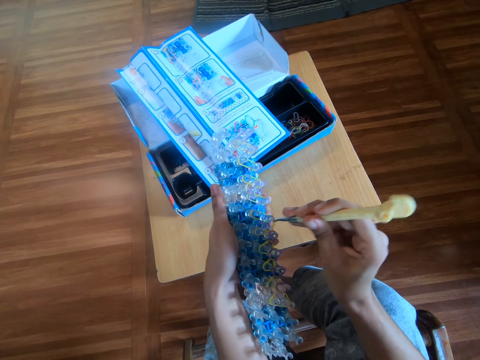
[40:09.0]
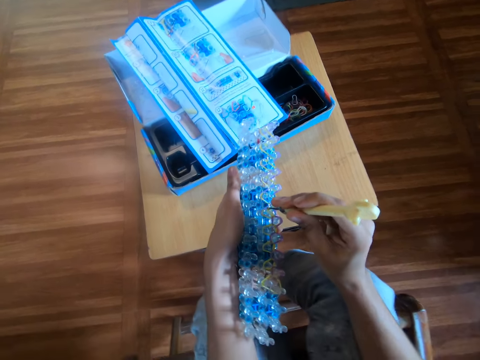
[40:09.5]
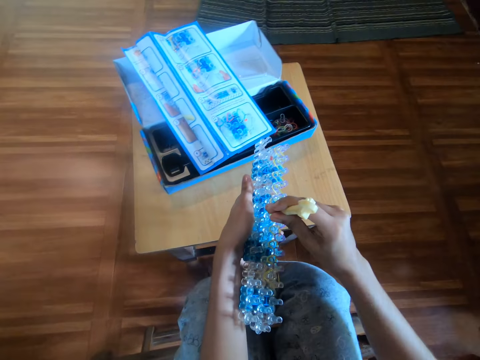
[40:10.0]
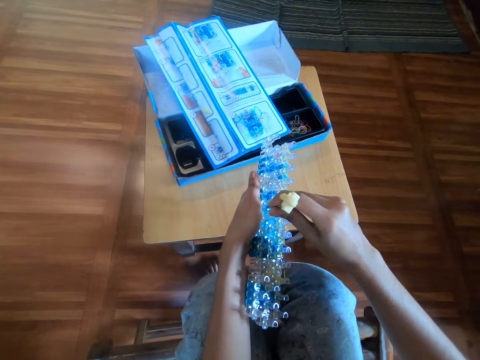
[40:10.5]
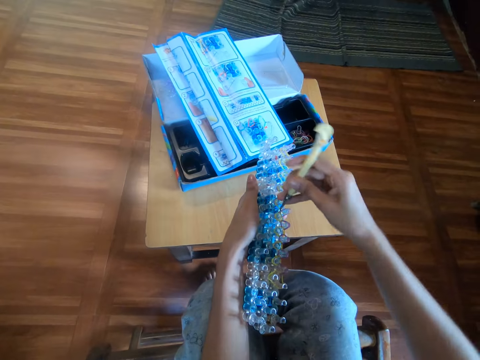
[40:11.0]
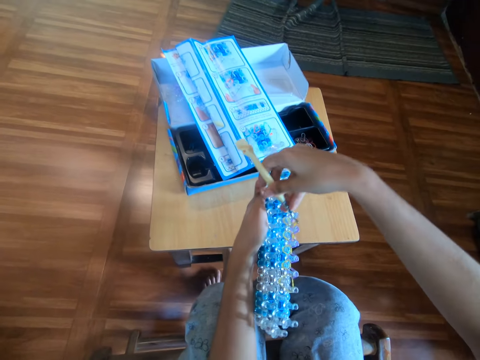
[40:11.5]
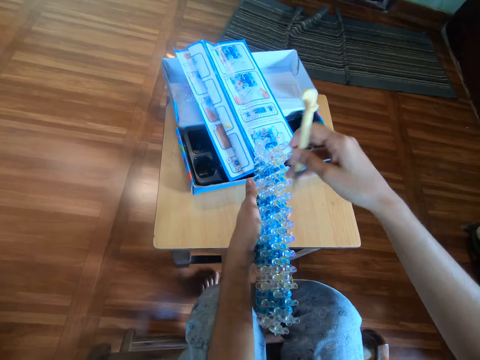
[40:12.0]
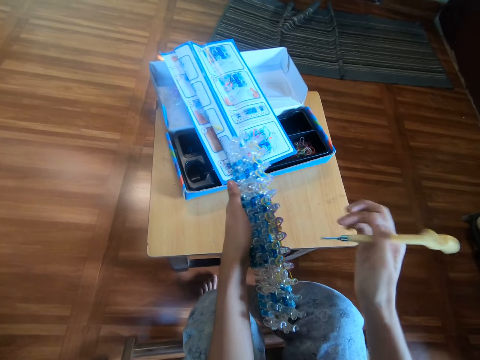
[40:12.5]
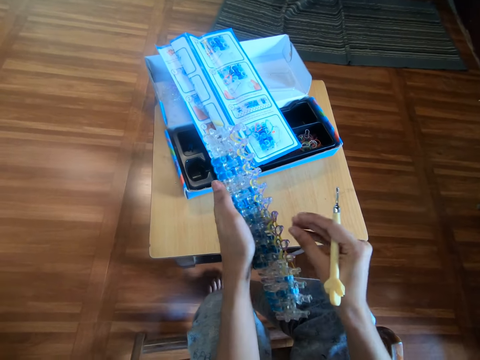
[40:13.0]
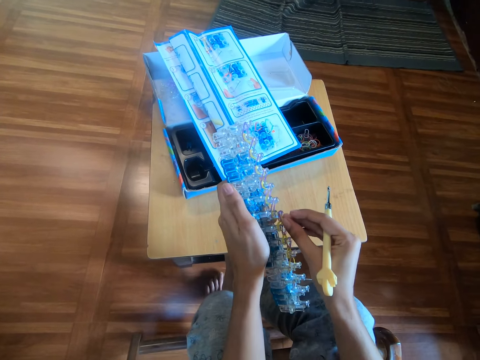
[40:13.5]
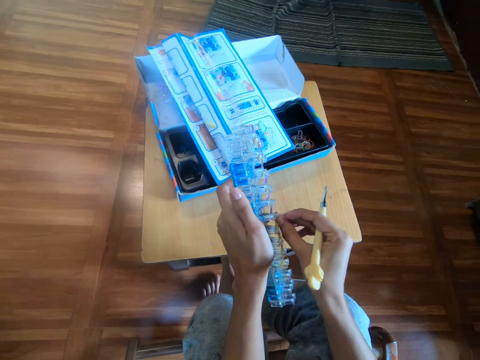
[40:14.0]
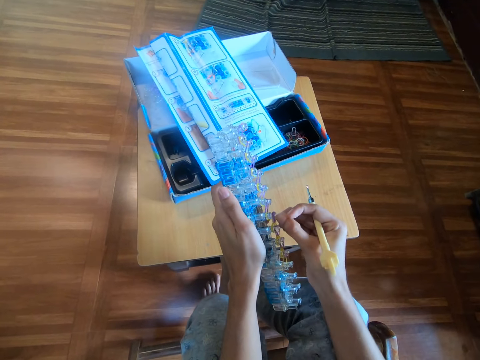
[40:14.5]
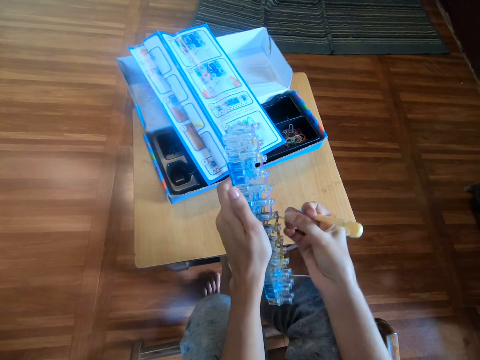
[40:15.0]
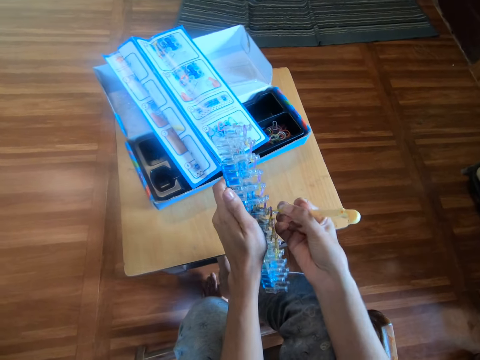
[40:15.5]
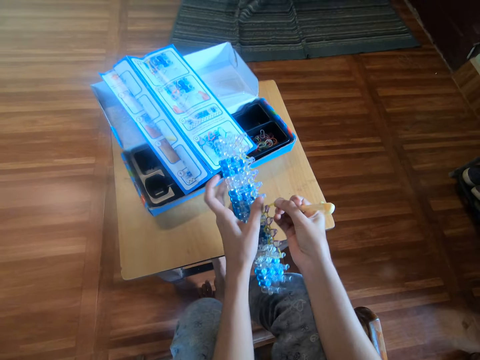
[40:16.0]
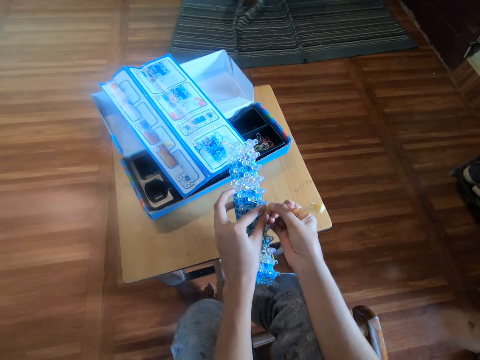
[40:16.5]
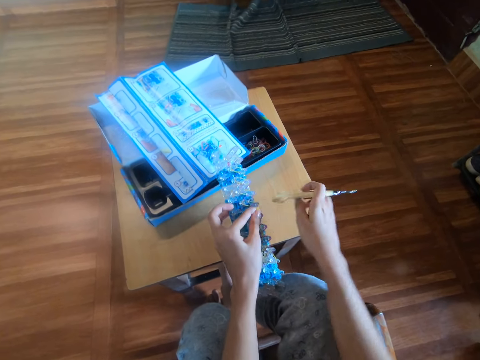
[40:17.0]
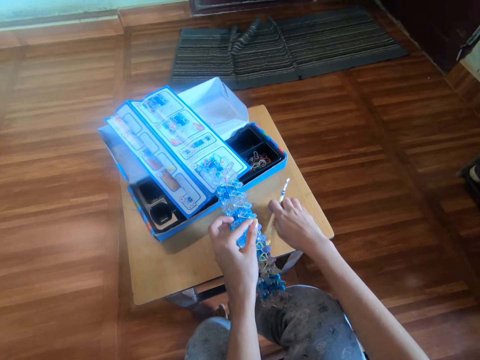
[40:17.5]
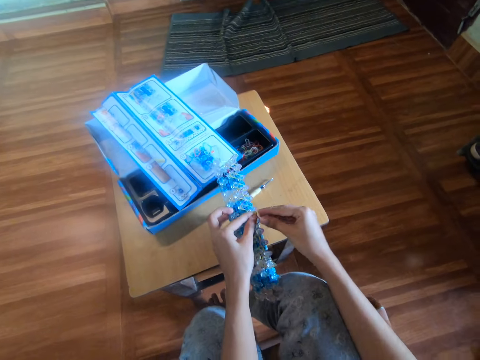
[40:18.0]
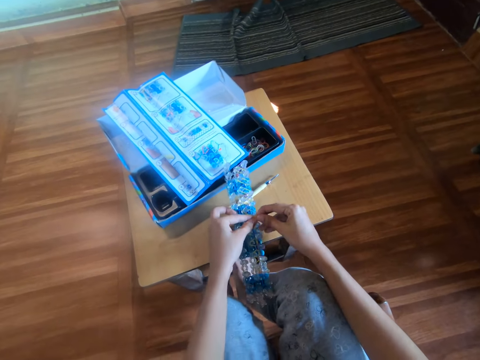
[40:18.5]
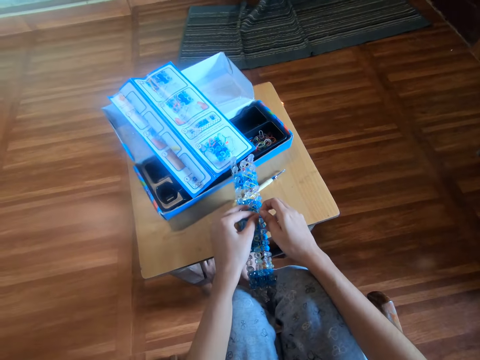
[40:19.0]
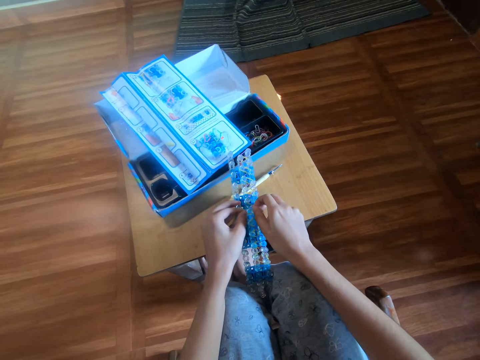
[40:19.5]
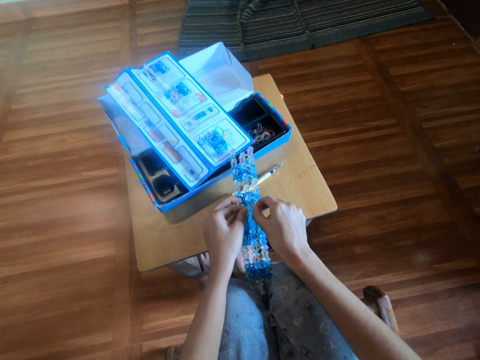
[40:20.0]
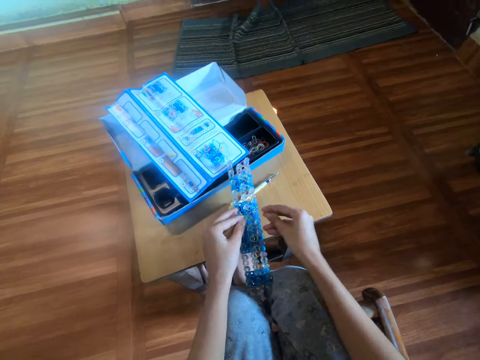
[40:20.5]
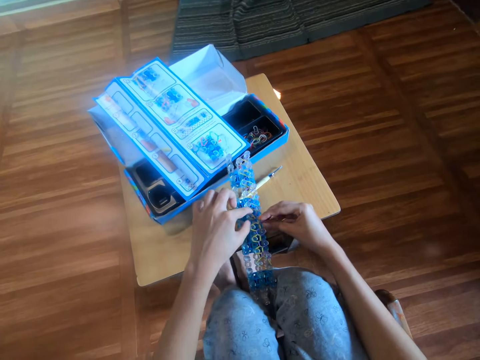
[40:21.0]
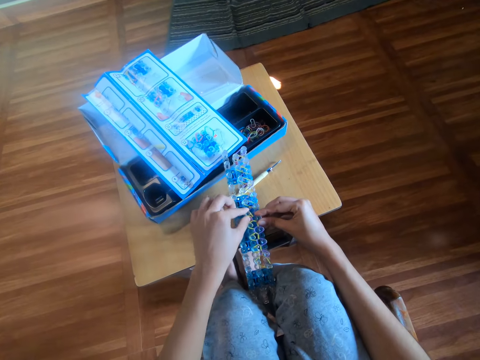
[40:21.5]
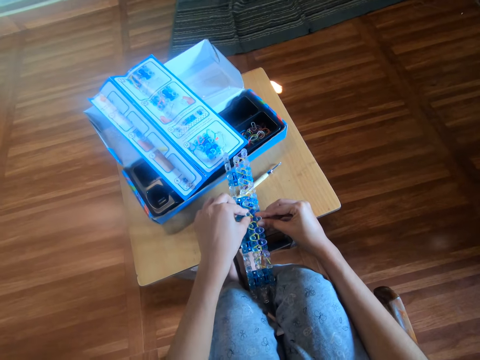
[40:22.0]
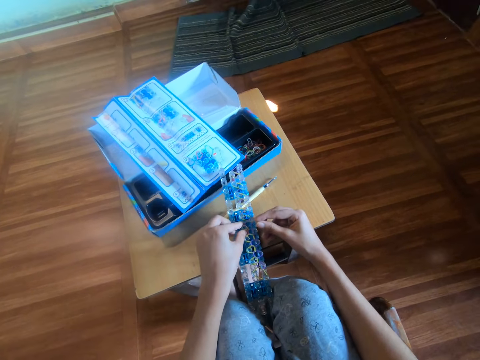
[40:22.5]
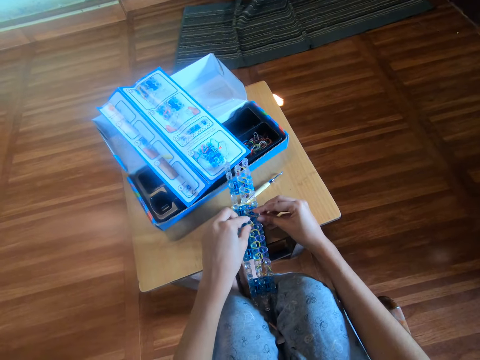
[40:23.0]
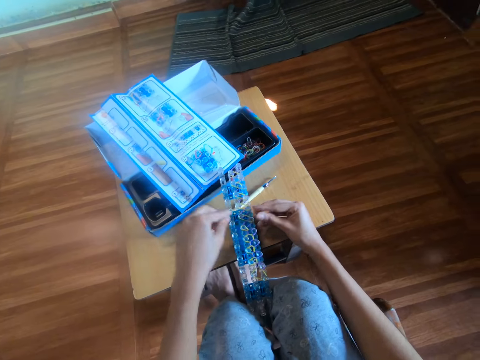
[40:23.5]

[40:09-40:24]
The camera wearer moves the crochet hook away. She holds a rubber band. She twists the mini rubber bands on the rubber band loom or loom board with her right hand. She holds the rubber band with the other hand. She touches the mini rubber bands with her left hand. She drops the crochet hook on the table with her right hand. She holds the rubber band, puts the loom board on the table. She adjusts the mini rubber bands on the rubber band loom with her right hand.

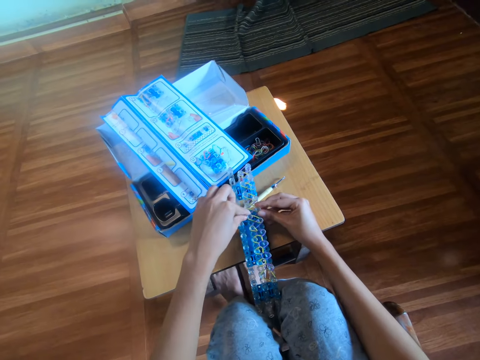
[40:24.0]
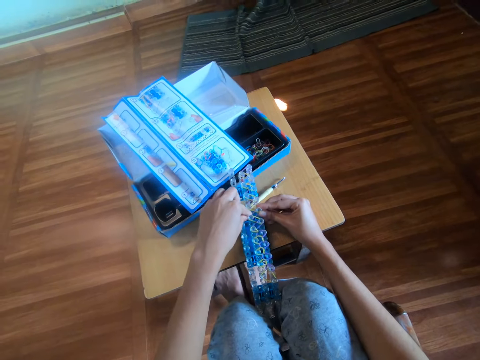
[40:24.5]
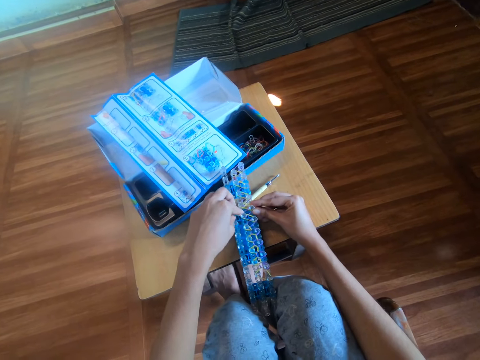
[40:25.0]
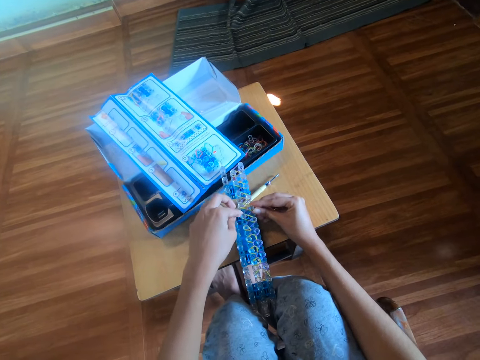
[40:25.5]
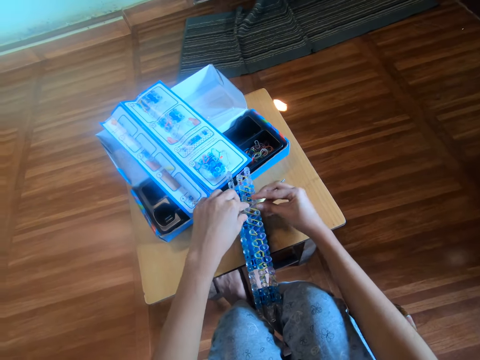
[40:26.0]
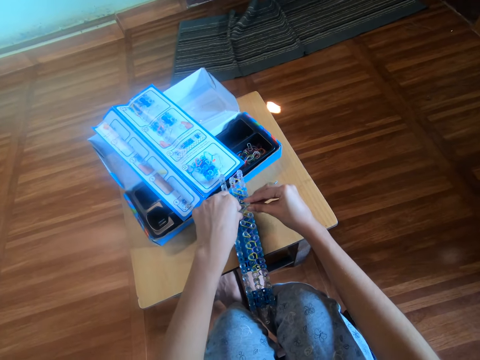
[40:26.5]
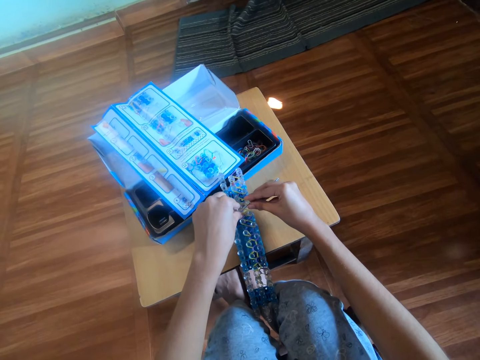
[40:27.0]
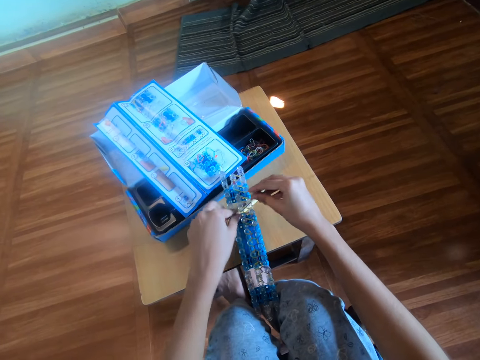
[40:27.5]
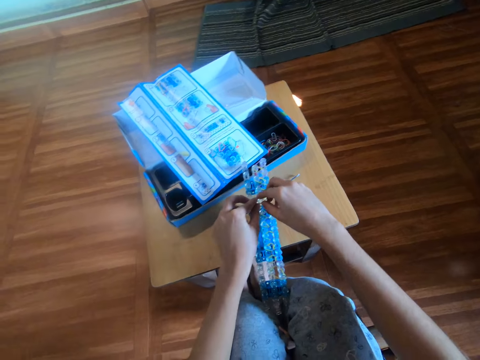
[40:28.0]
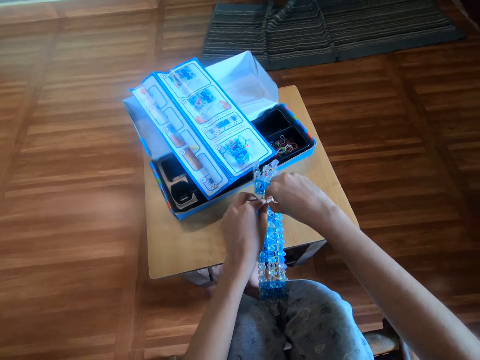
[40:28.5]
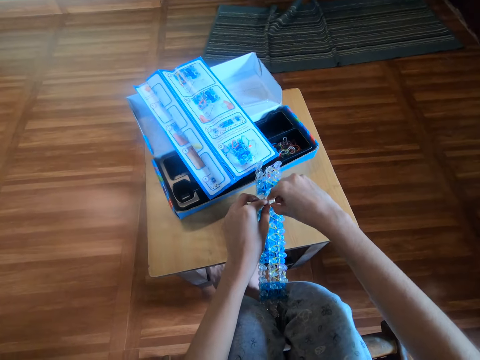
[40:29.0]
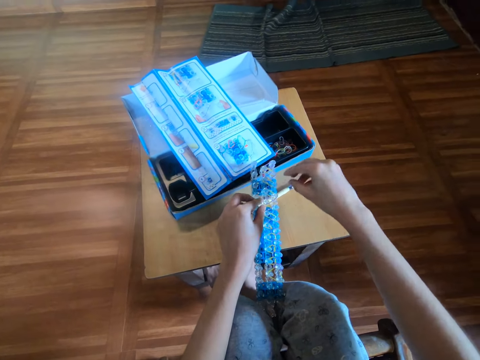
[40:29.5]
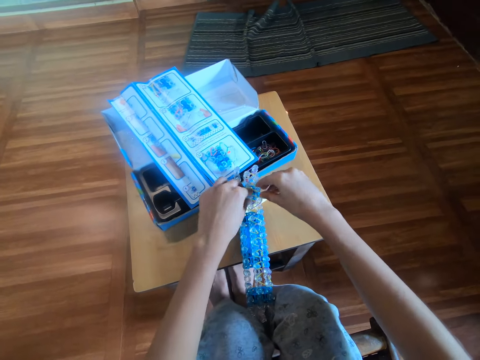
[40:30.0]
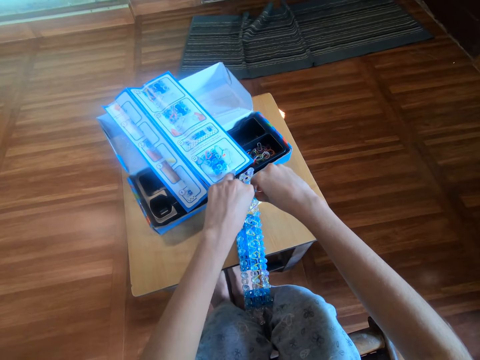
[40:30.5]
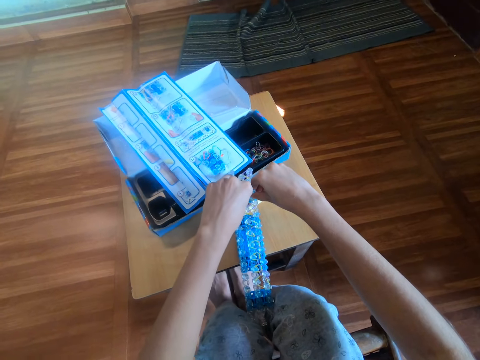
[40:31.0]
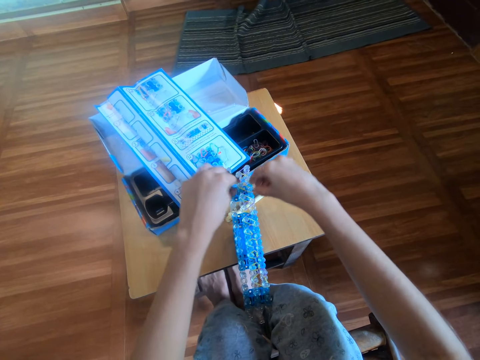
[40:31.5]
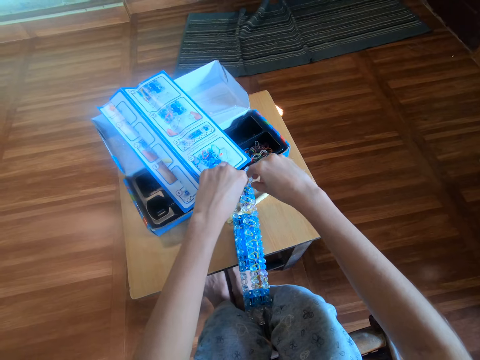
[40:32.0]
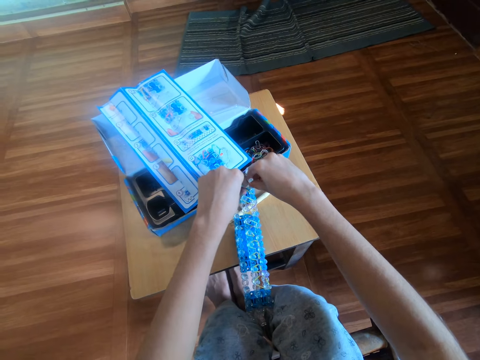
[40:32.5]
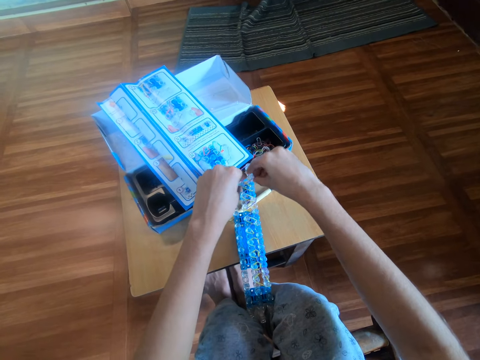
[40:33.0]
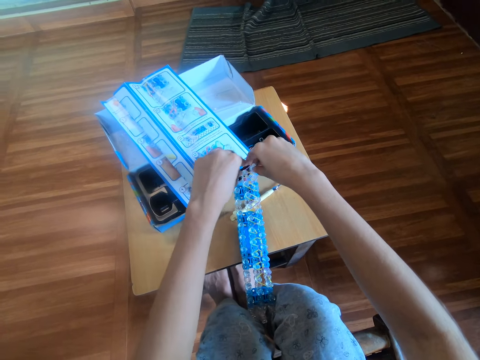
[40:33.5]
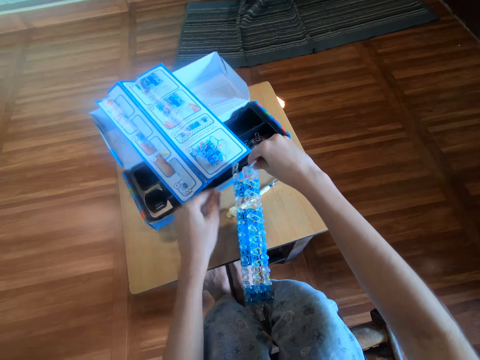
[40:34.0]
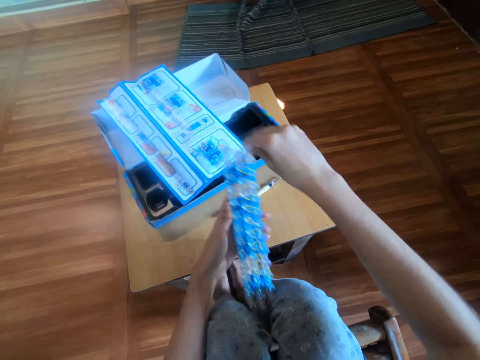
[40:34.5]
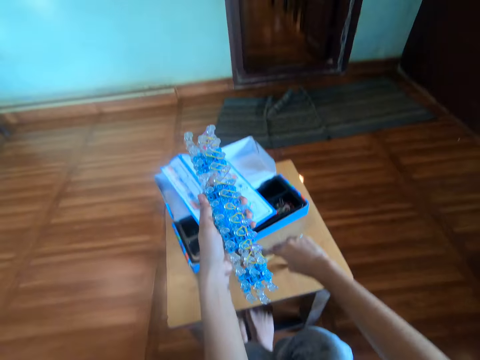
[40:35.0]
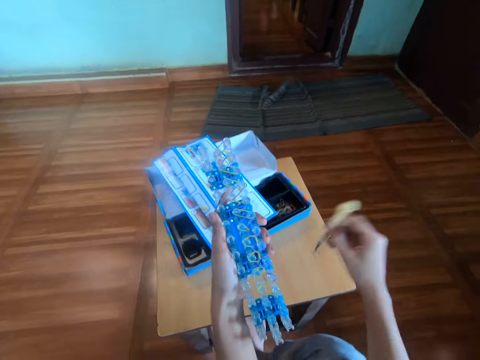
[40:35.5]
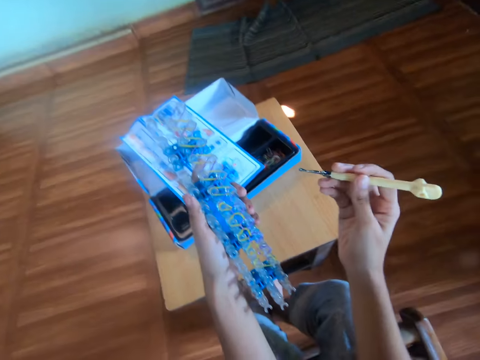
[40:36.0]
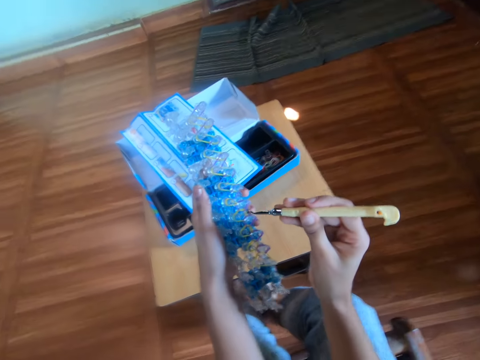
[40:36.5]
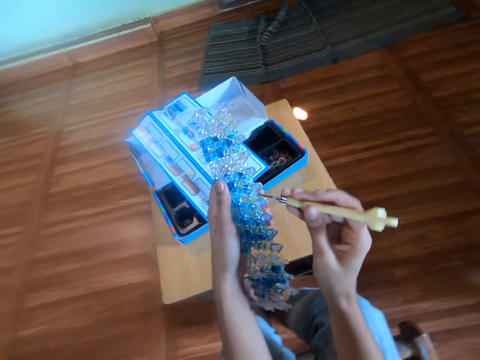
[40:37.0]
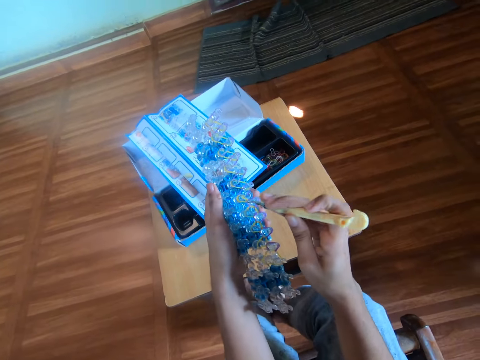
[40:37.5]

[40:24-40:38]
The camera wearer lifts the rubber band loom or loom board with her left hand. She picks the crochet hook from the table with her right hand. She moves the crochet hook towards the loom board.
